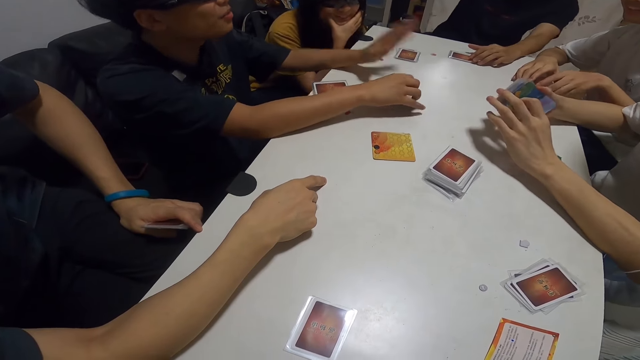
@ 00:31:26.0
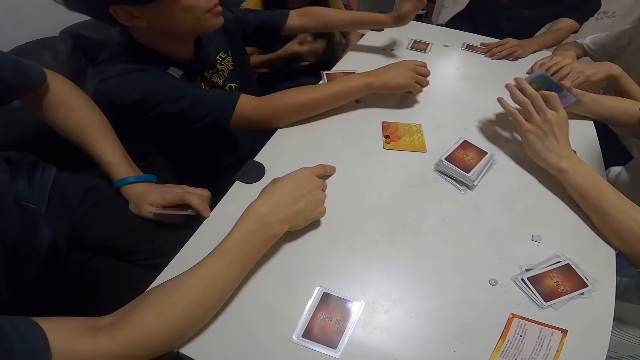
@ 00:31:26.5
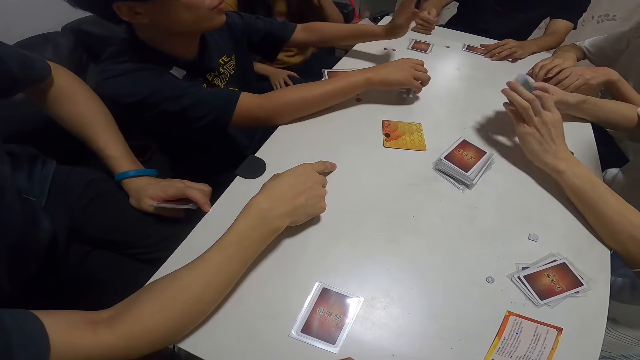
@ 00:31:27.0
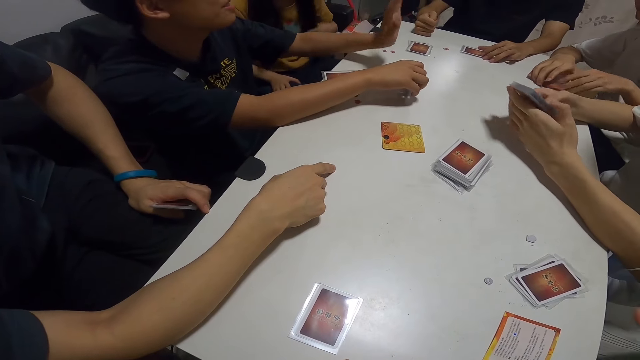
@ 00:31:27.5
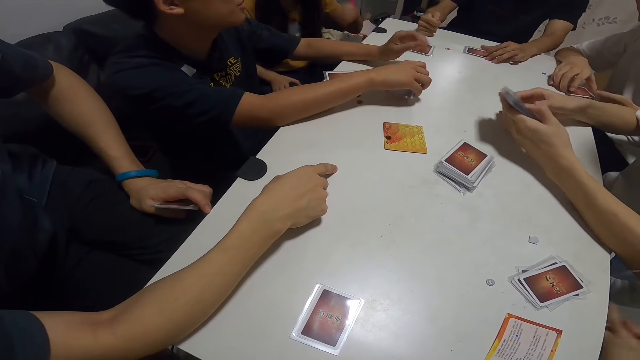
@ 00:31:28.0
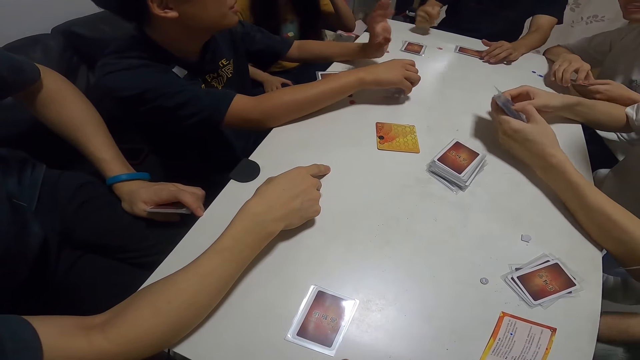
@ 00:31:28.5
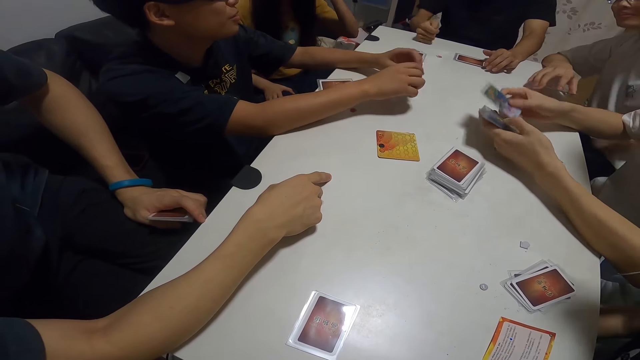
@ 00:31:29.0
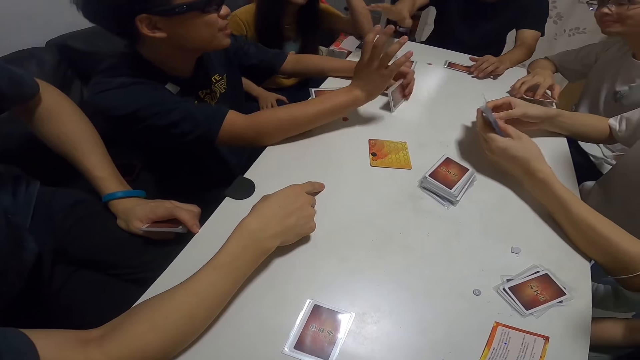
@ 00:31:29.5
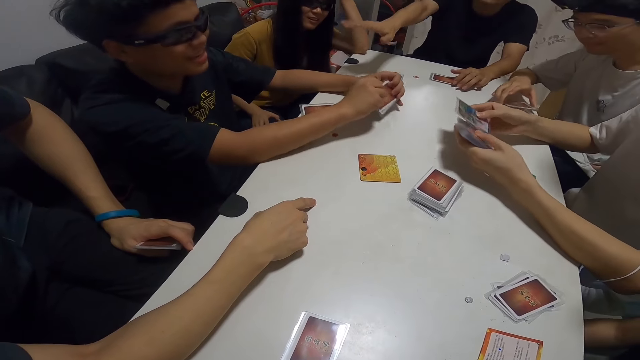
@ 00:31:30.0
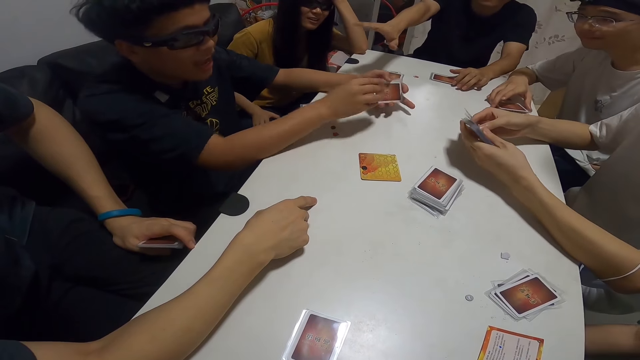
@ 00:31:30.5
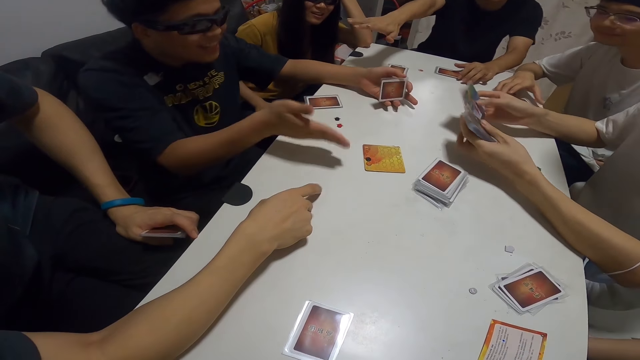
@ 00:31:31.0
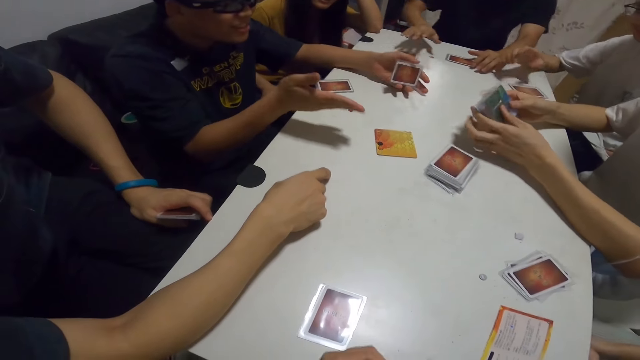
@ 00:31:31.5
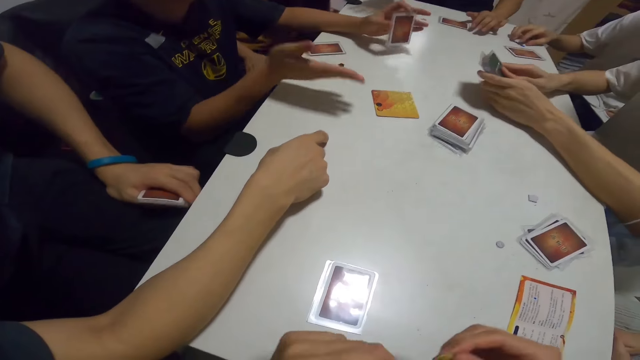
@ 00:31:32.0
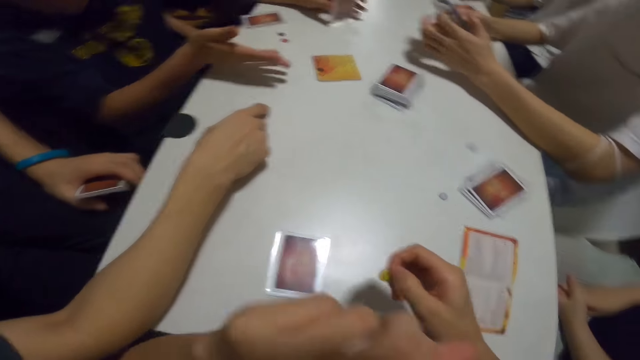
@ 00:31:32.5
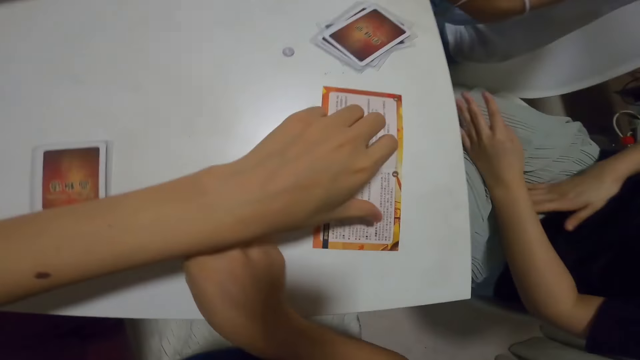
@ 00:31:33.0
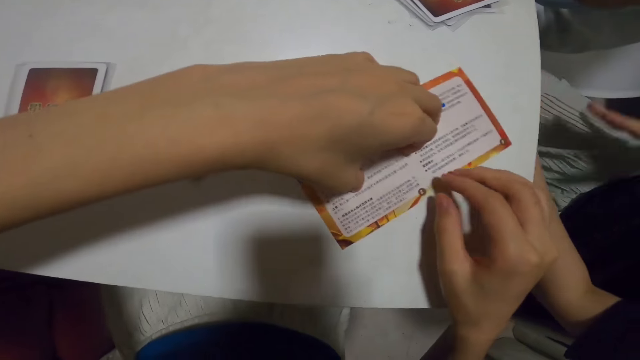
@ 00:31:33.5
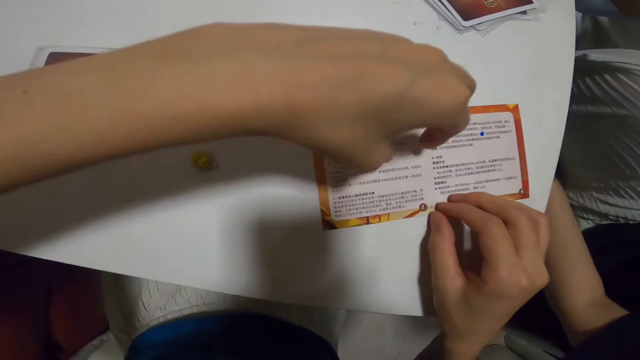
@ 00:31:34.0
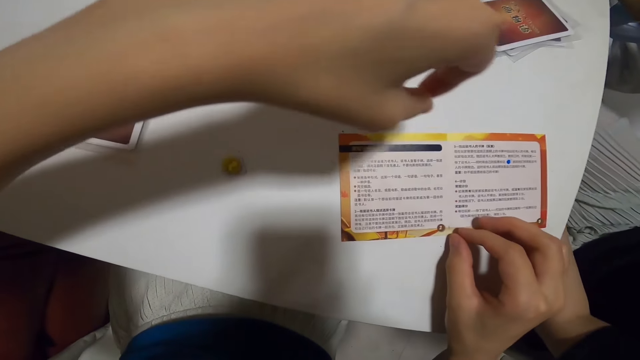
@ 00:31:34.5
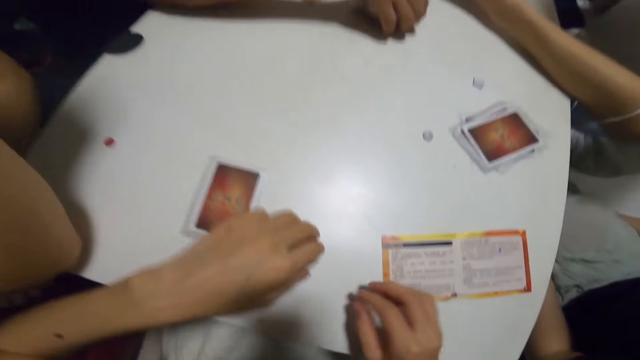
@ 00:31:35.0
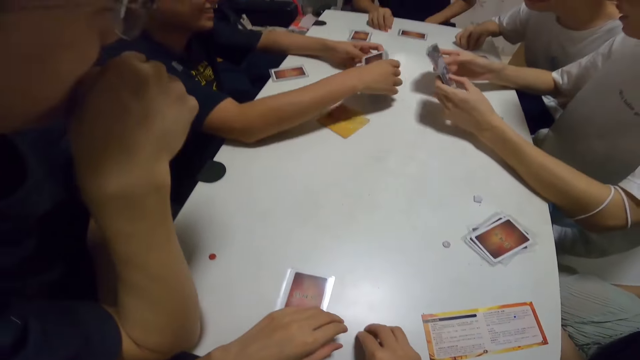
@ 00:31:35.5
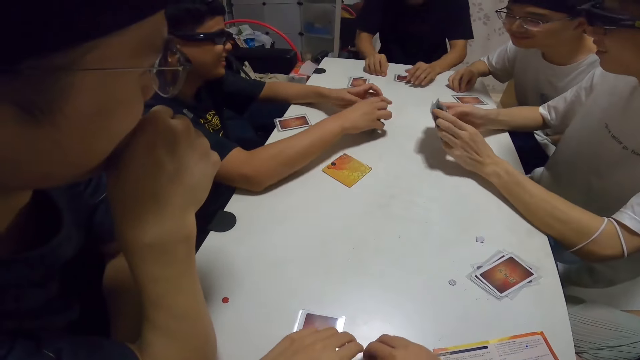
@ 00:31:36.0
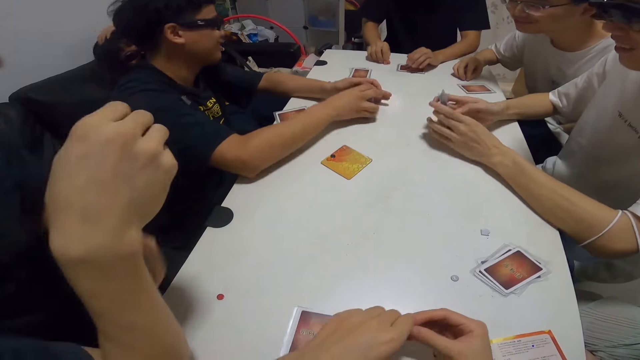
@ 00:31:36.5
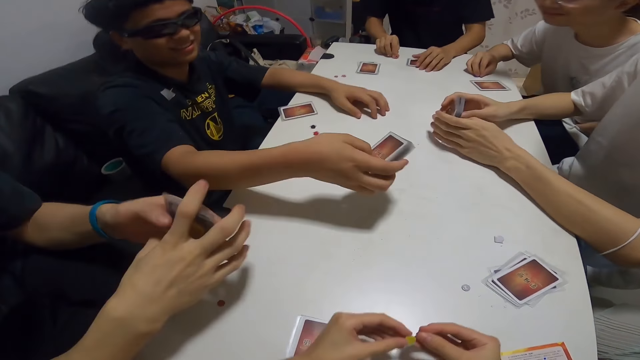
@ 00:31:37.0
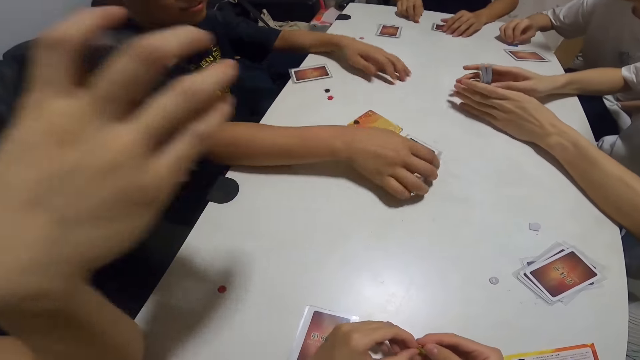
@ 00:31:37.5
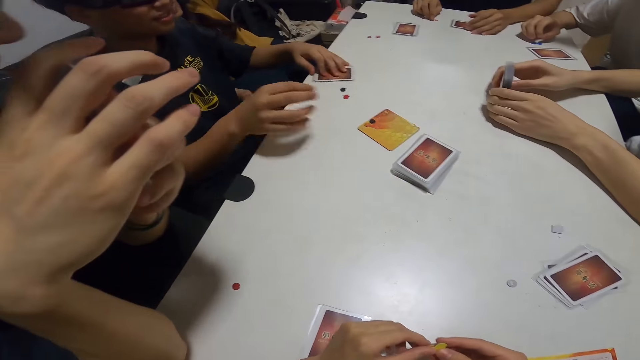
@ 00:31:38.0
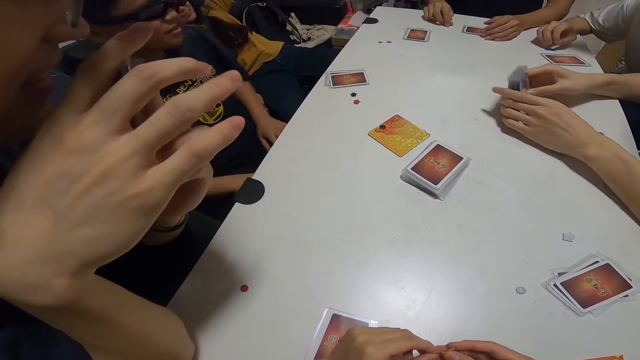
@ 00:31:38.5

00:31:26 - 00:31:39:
A lady plays with her hair and adjusts her glasses. A man gesticulates with his right hand. Another man talks to a third man. A fourth man touches the blue paper on the table. The third man points at the cards. The camera wearer places the yellow paper on the table. They turn a pamphlet on the table. Another lady adjusts her sandals. The camera wearer pulls a piece of paper. A fifth man packs the pile of cards on the table with his right hand and adds it to the cards in his left hand. The camera wearer picks the yellow paper from the table. The fifth man places the pile of cards on the table. A sixth man hits the cards on the table.

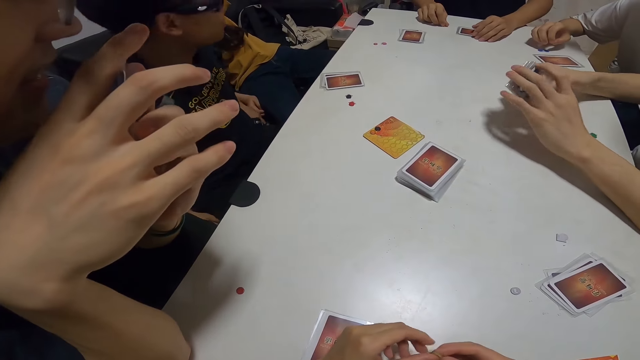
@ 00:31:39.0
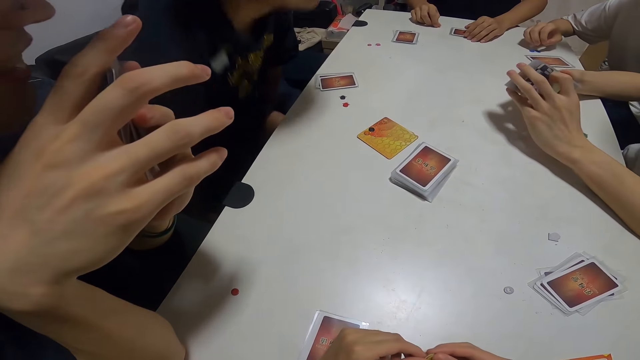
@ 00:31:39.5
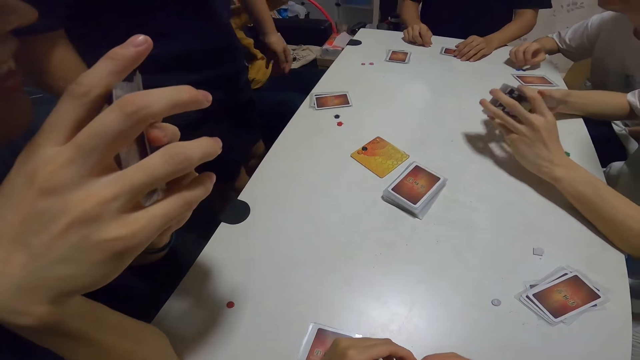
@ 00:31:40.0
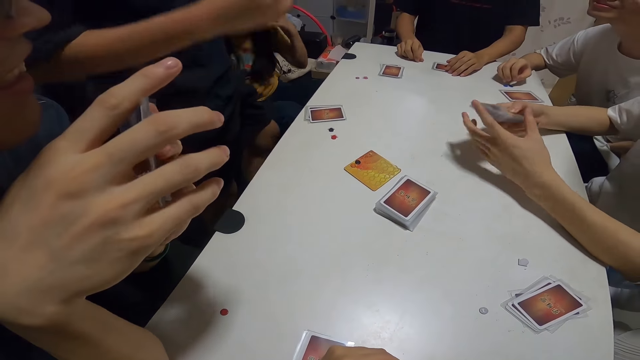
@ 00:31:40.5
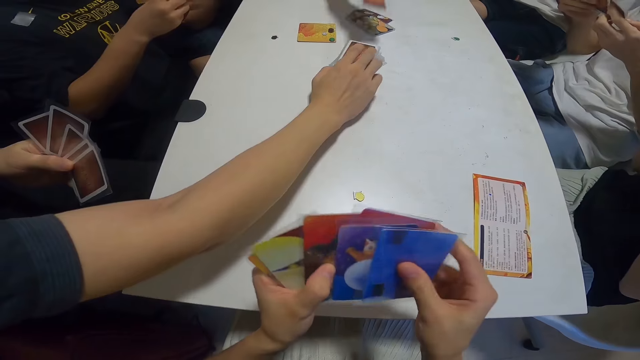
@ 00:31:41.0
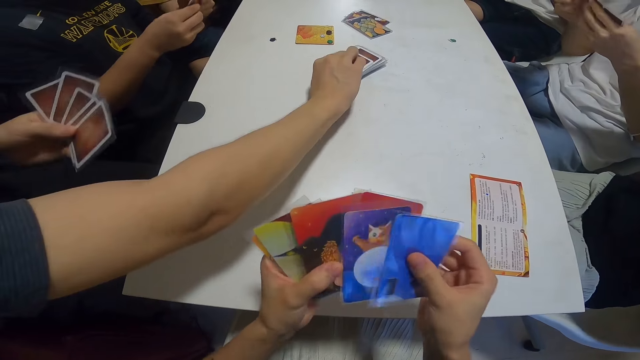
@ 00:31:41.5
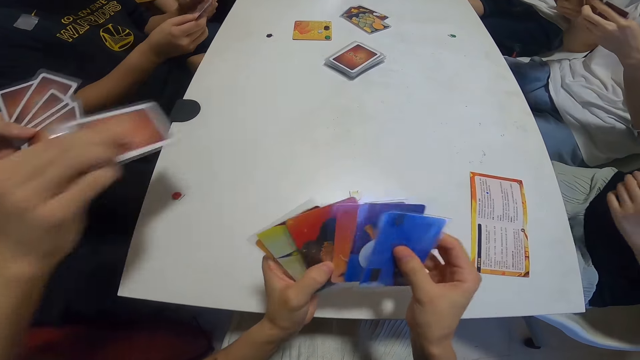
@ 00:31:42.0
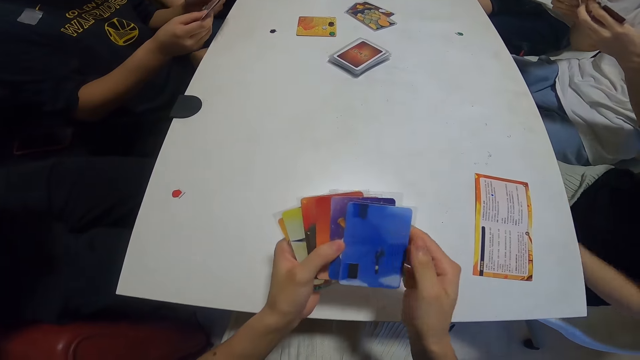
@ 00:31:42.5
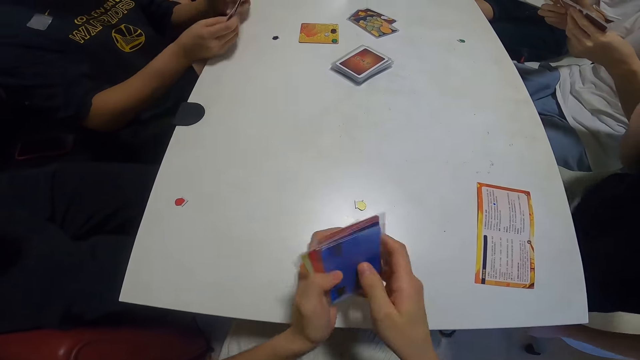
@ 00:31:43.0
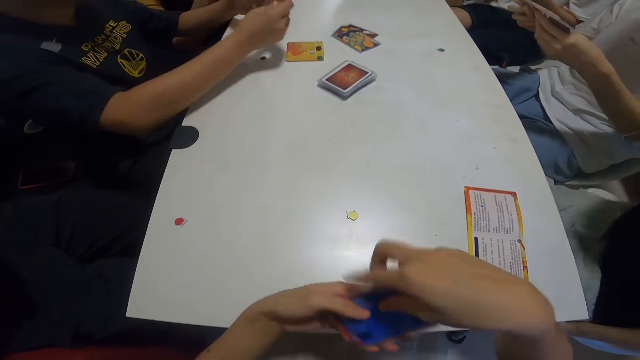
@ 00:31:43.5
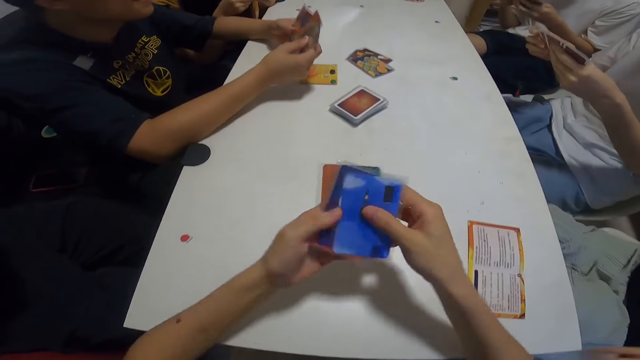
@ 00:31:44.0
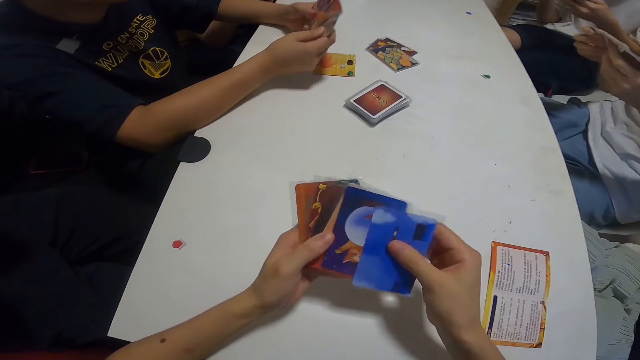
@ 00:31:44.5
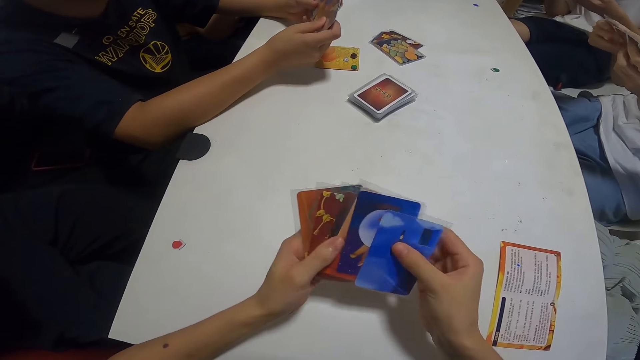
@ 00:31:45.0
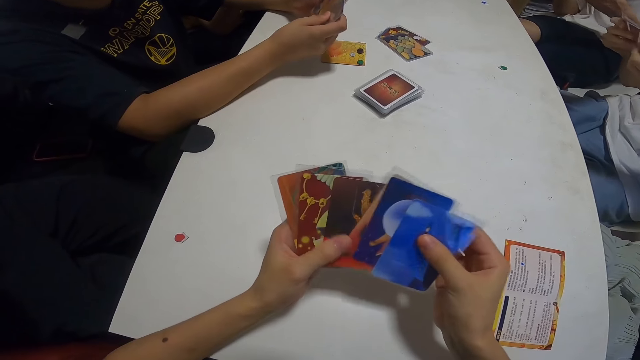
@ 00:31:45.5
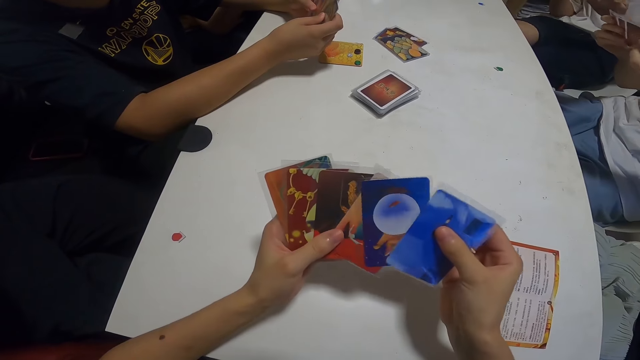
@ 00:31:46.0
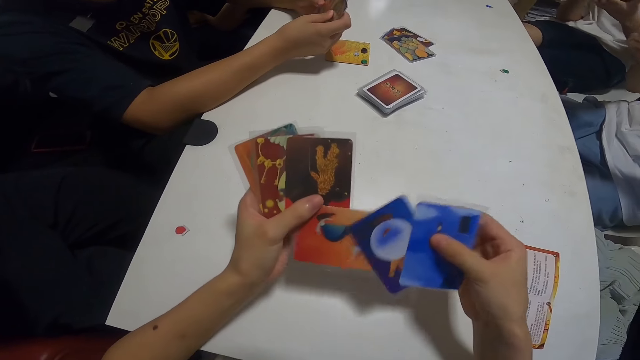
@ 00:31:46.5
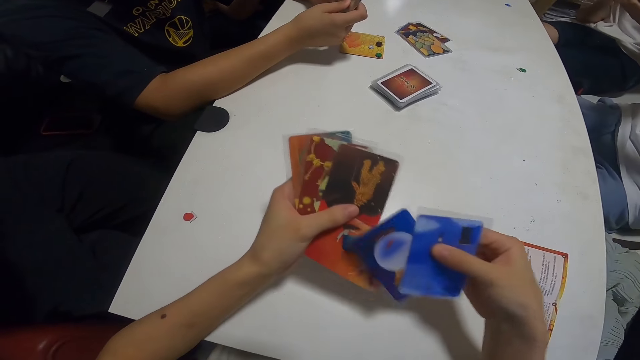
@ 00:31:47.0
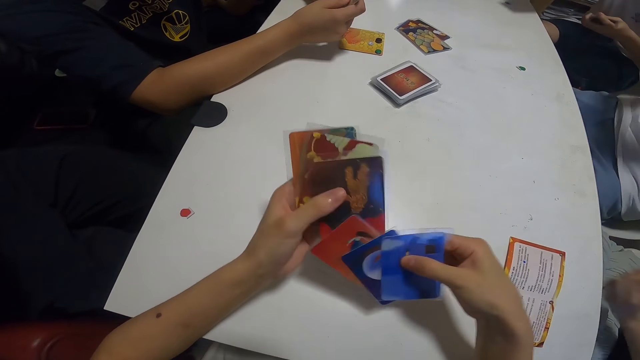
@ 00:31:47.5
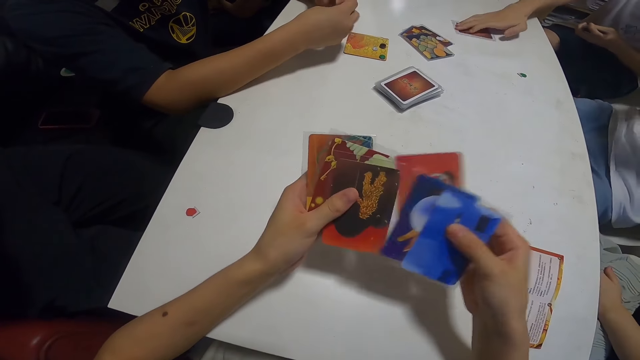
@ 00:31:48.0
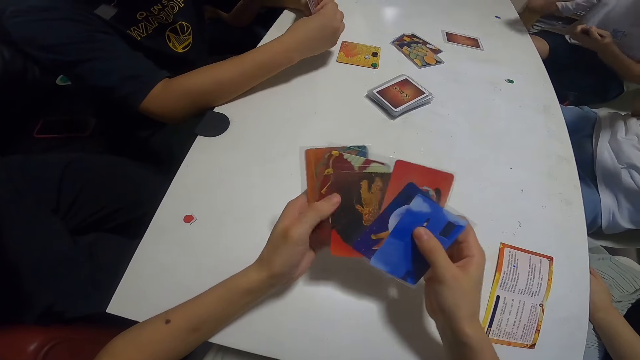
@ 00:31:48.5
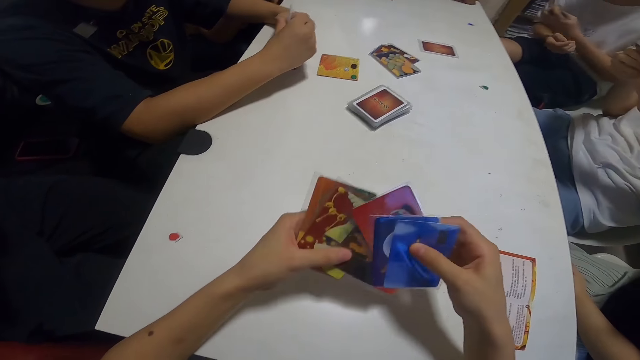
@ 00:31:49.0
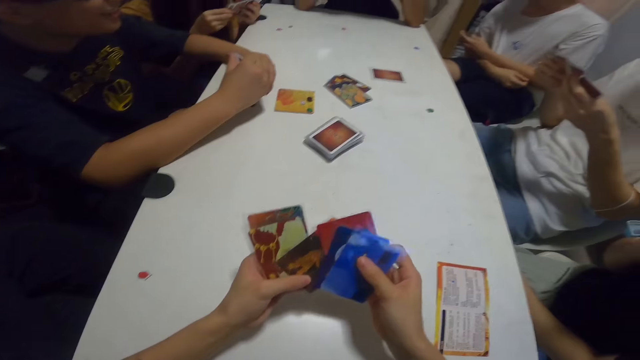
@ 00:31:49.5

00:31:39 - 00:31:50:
A man stands up. The camera wearer checks through her cards. Another man picks a card from the pile of cards on the table. A third man checks through the cards. The first man checks through his cards. The camera wearer aligns the cards. She counts her cards.
